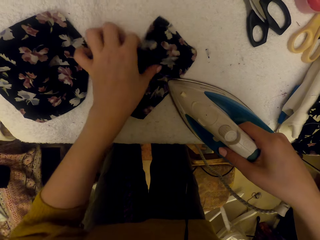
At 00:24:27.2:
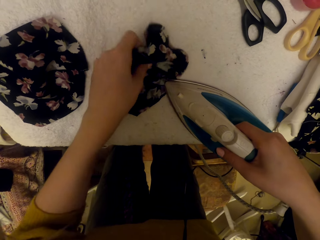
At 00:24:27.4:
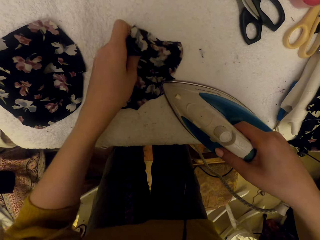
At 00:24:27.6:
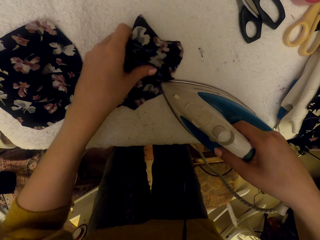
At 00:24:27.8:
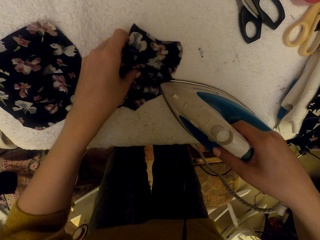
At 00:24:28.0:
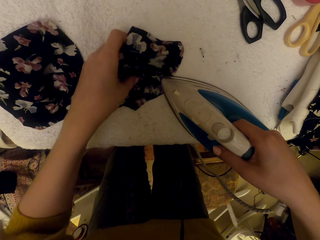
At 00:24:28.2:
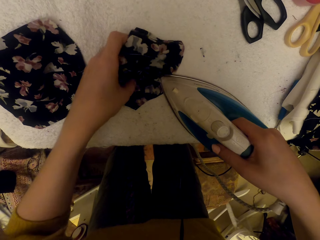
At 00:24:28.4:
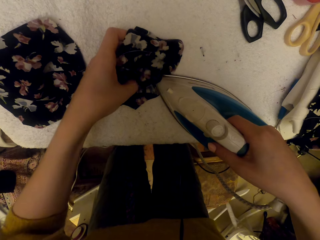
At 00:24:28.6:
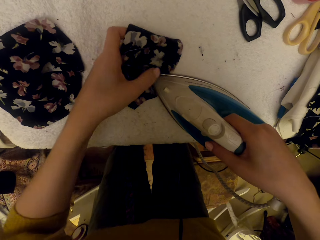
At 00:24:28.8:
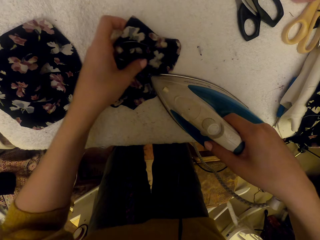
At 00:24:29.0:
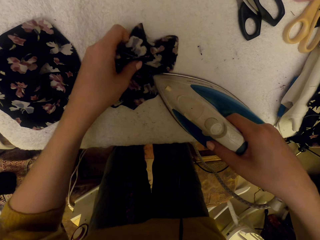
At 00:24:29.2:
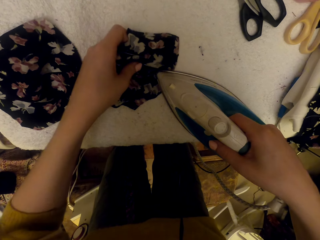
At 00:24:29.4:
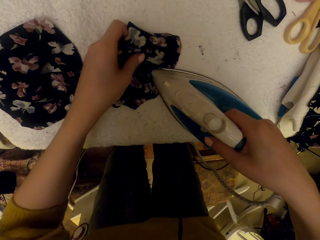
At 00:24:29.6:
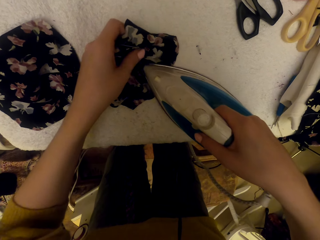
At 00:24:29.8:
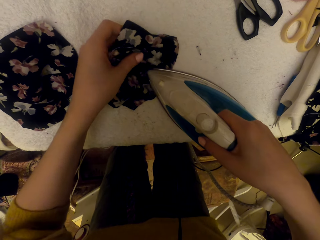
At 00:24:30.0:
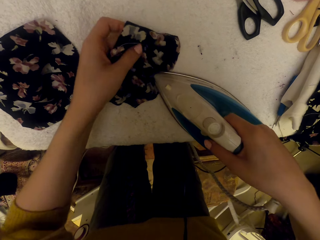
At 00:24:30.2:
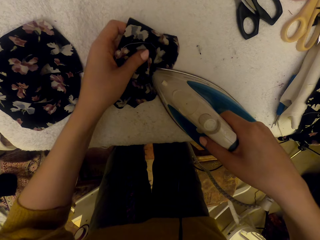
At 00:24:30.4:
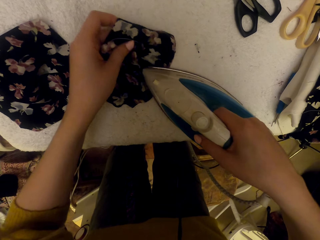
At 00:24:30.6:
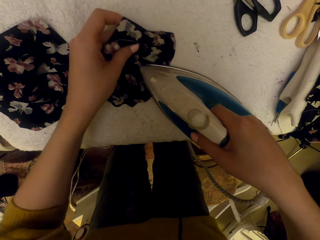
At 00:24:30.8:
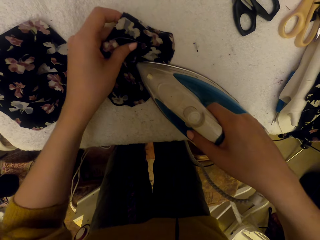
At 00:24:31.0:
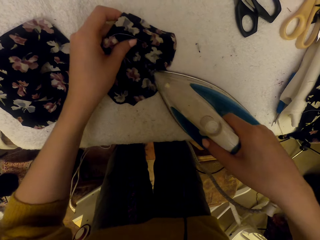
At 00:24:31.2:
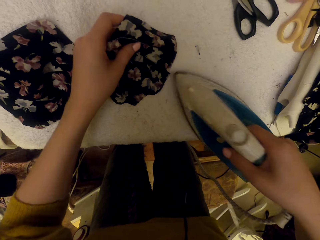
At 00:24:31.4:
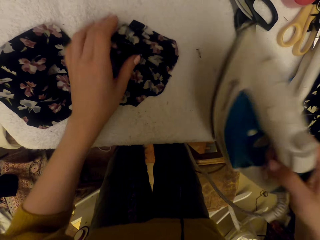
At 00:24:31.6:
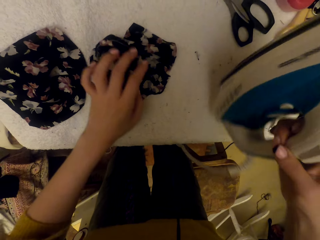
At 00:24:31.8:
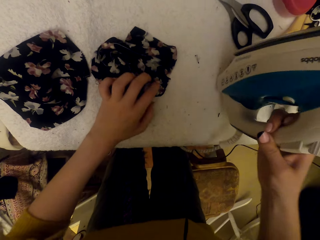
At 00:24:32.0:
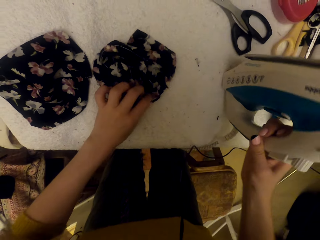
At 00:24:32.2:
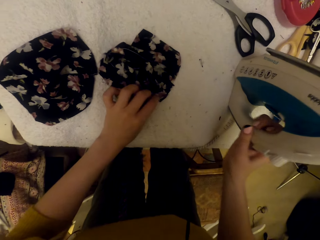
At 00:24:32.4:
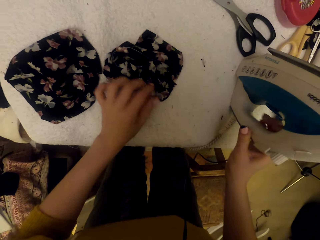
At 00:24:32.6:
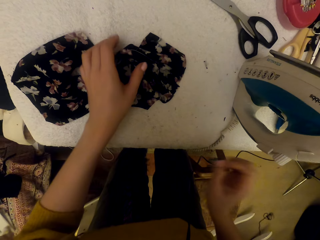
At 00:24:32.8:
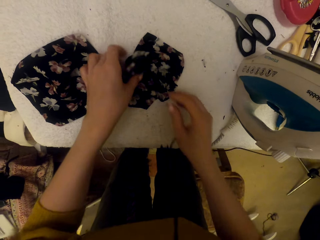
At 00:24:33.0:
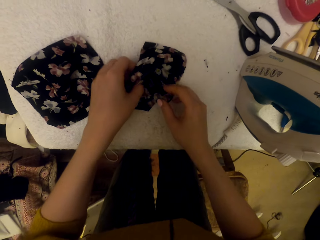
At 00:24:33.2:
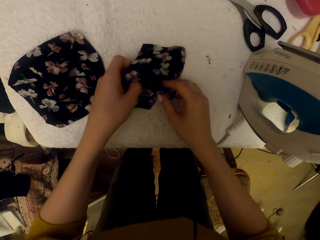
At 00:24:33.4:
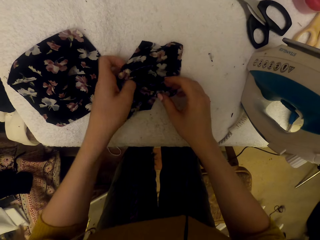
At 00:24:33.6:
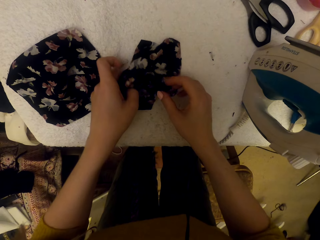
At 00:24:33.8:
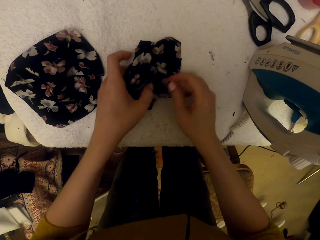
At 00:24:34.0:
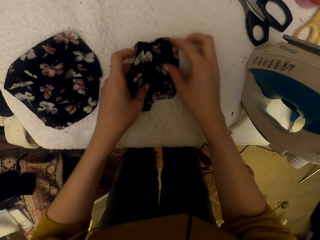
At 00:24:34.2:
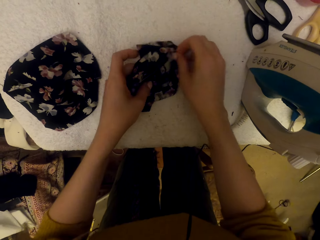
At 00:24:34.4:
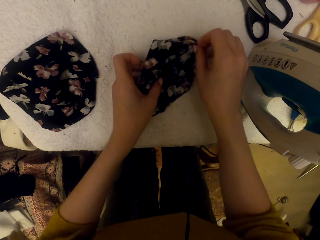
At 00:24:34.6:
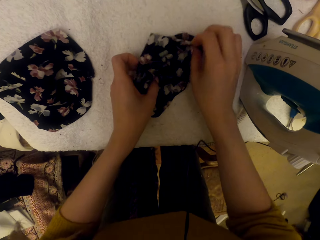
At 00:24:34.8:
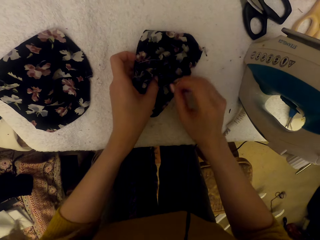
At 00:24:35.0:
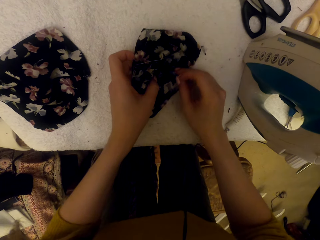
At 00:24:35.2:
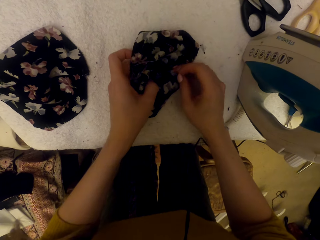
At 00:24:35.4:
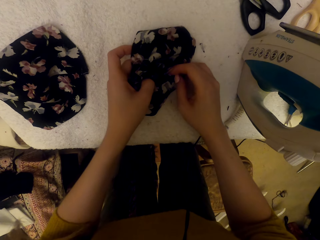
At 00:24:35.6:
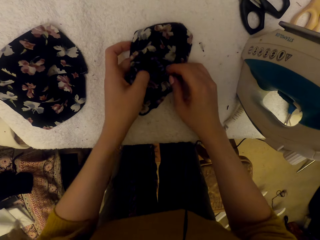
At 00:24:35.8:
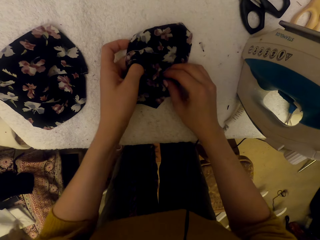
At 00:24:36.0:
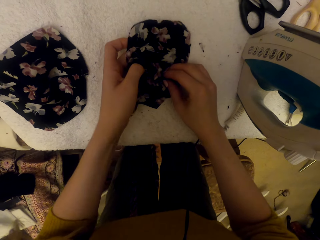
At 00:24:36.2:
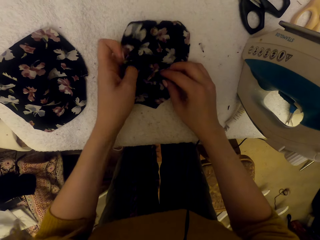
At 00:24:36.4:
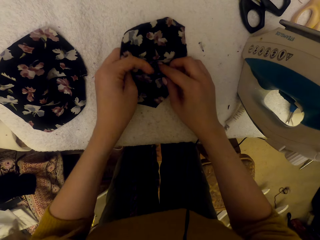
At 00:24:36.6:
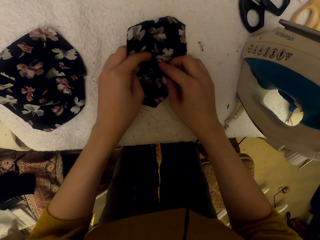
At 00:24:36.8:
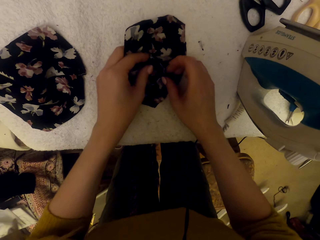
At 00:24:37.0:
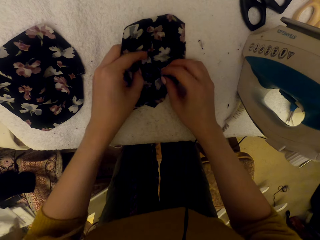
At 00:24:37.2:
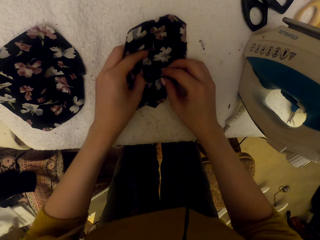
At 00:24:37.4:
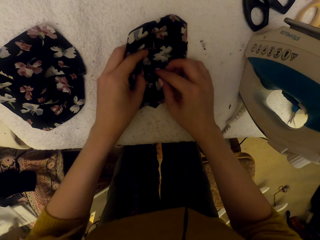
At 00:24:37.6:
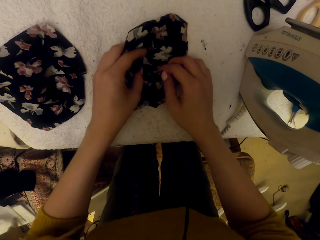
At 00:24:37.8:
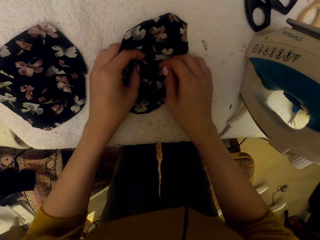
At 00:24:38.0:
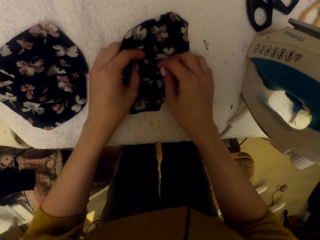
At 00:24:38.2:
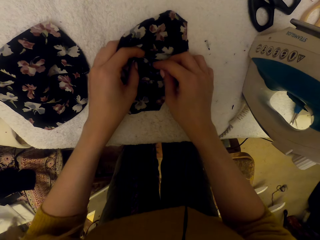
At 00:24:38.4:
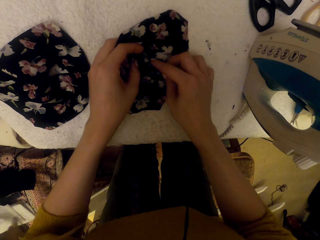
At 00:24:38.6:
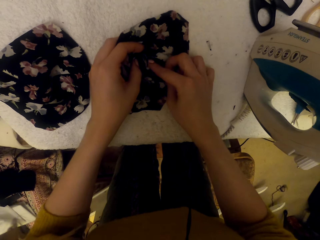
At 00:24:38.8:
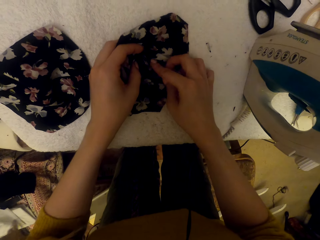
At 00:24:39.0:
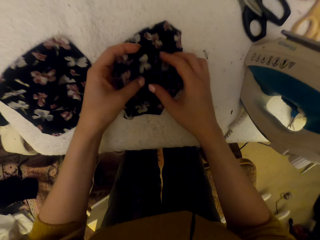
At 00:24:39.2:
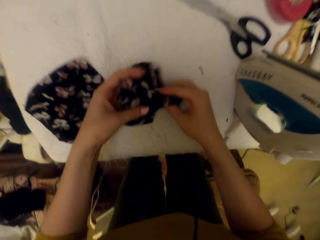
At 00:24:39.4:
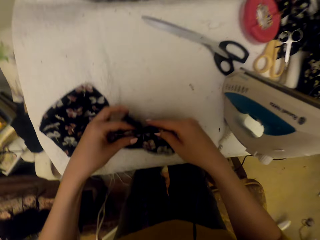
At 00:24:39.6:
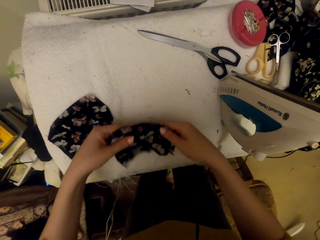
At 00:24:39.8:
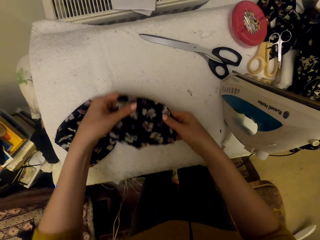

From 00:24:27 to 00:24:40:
The camera wearer irons the cloth piece with an iron box. They put the steam iron on the worktable. They adjust the cloth piece on the worktable. They move a material.

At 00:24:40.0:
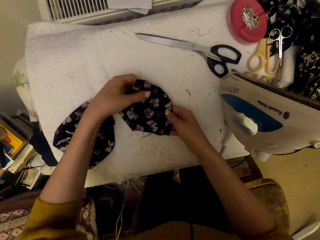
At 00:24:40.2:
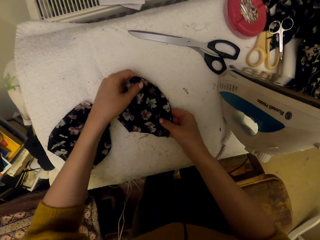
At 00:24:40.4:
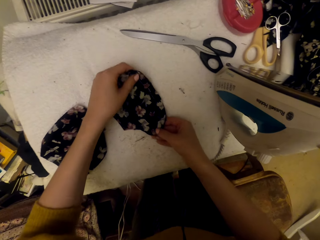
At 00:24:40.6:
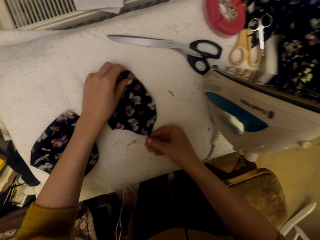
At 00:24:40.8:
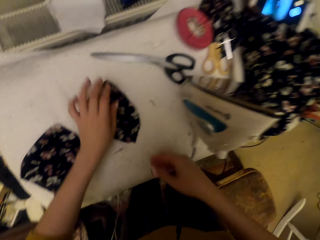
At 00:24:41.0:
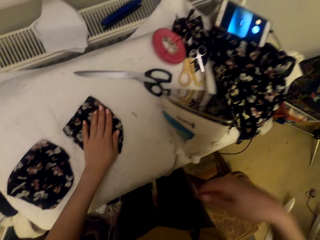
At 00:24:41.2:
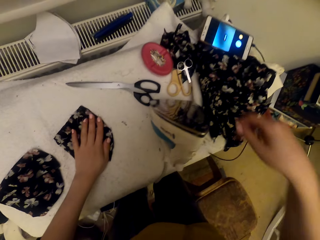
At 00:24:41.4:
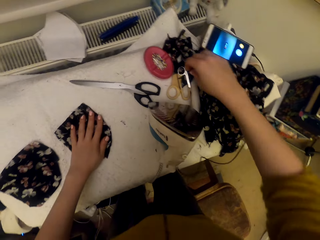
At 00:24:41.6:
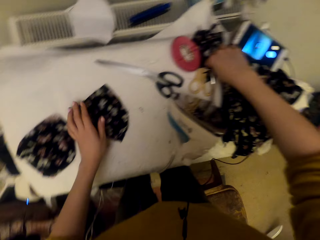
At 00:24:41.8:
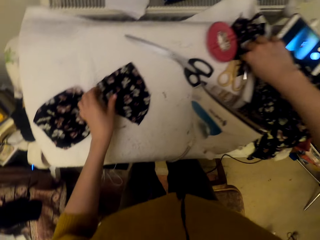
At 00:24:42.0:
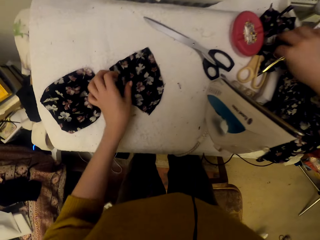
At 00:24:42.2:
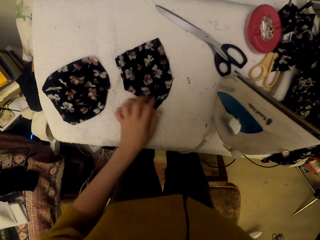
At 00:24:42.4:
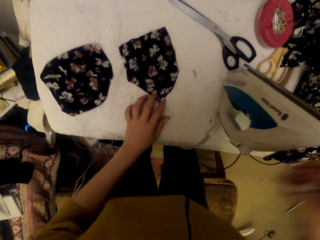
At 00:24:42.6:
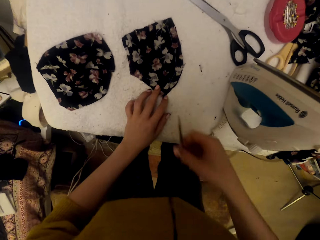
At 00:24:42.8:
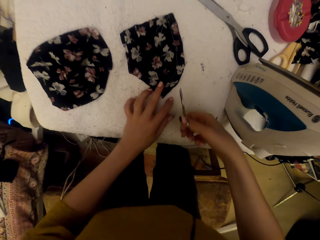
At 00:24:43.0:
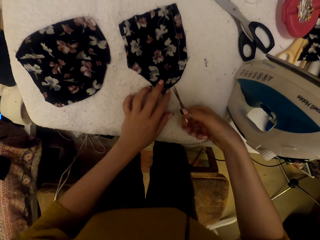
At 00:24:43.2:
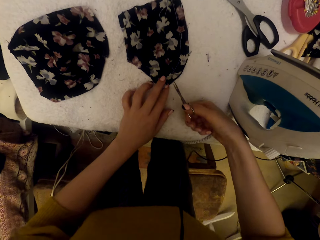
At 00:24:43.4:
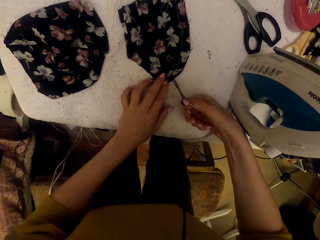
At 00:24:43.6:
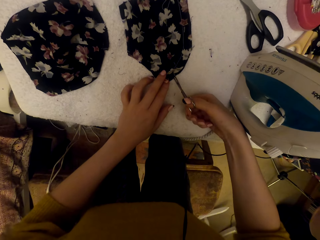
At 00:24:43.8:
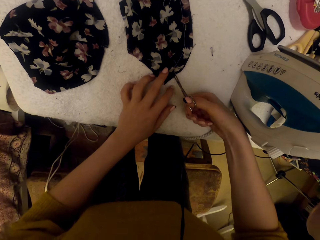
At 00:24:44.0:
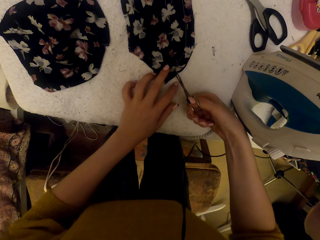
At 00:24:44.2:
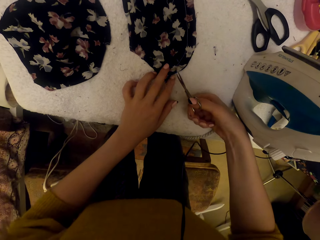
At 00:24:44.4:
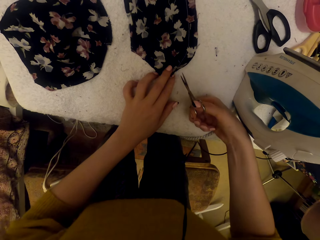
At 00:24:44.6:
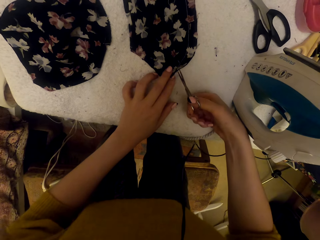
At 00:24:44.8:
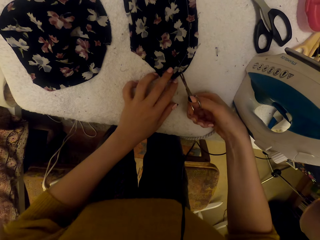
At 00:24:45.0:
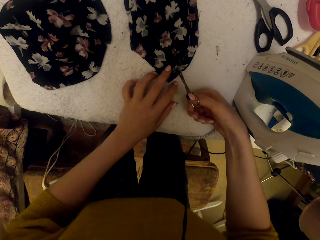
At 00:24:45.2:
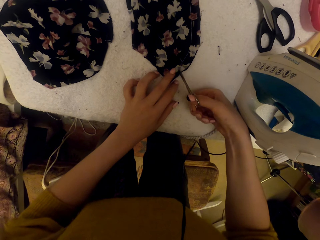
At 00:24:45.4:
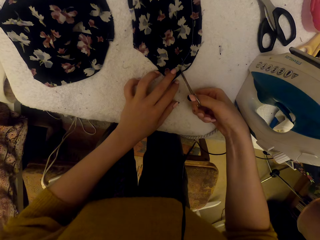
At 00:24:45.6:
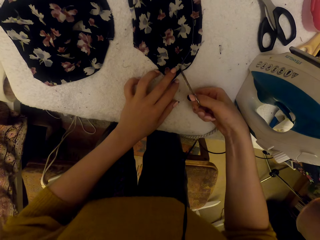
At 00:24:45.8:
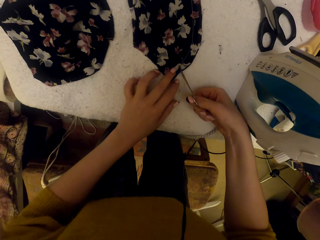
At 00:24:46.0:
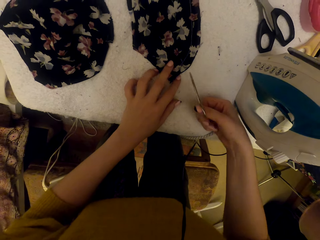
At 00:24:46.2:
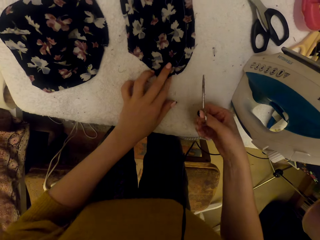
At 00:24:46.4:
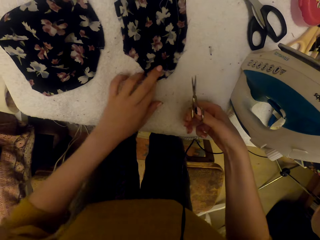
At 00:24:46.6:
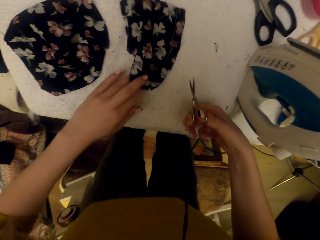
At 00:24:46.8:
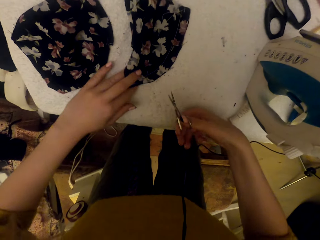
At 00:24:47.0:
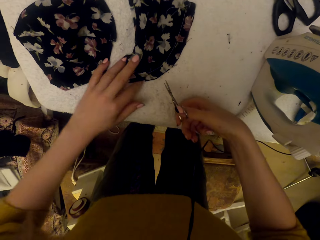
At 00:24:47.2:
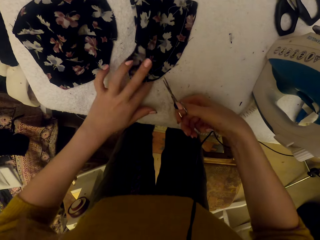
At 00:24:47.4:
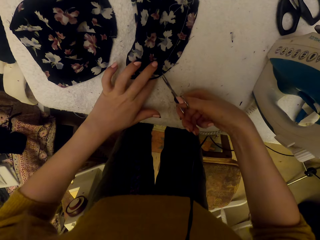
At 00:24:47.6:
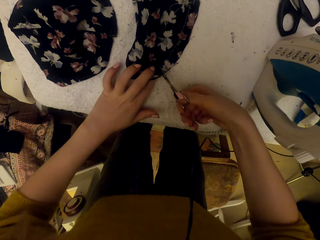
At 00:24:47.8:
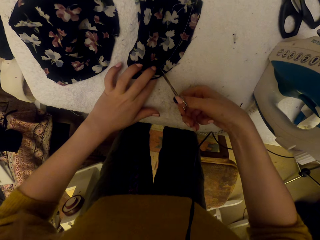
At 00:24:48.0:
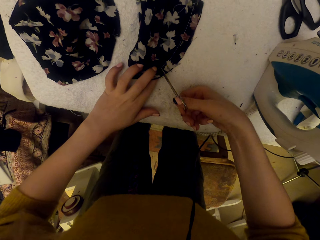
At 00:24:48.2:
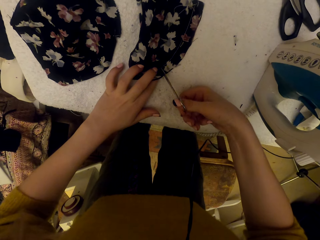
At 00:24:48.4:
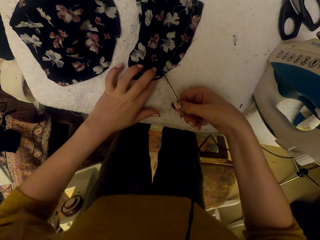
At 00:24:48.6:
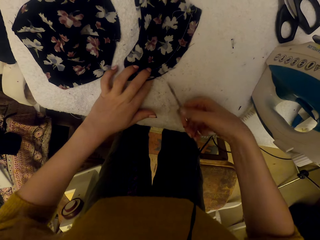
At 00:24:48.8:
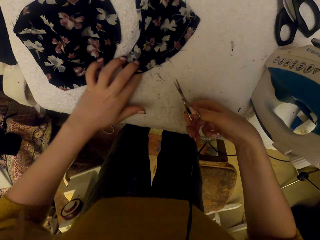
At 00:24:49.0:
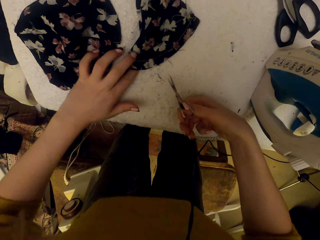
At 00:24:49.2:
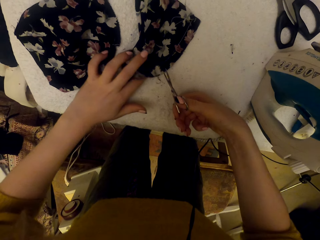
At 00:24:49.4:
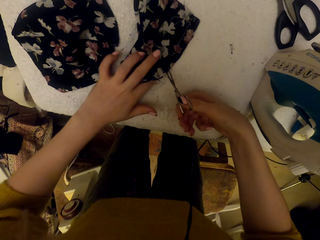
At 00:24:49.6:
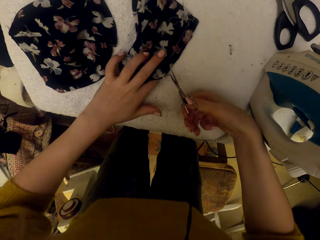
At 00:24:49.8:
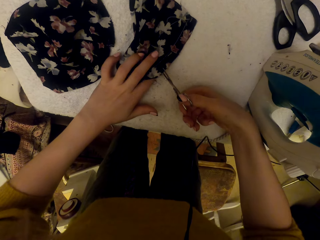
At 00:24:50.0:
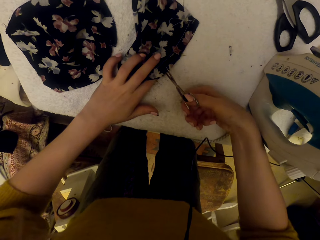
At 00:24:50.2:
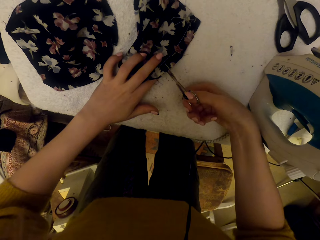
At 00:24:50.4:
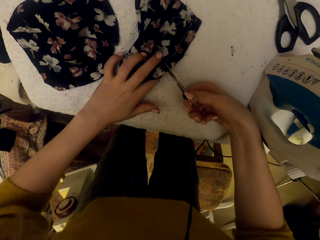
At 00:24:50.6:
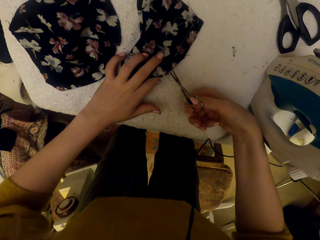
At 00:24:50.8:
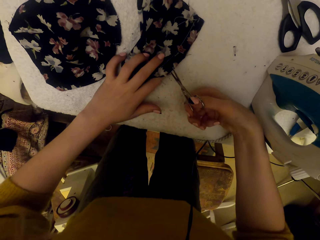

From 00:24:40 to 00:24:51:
The camera wearer picks up scissors. They cut the cloth piece using the scissors. They put down the scissors.
